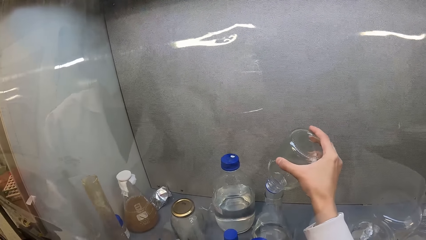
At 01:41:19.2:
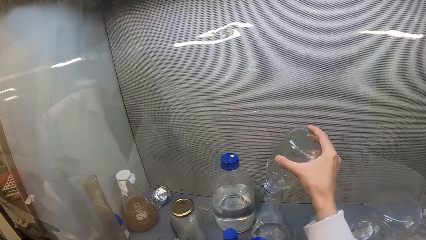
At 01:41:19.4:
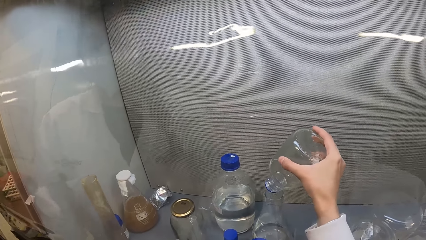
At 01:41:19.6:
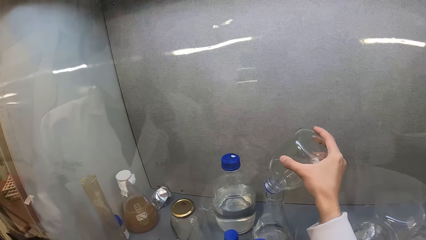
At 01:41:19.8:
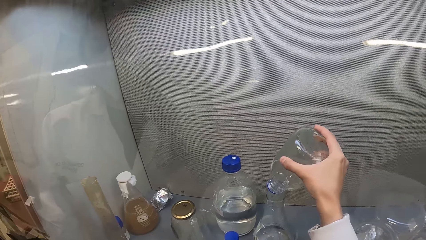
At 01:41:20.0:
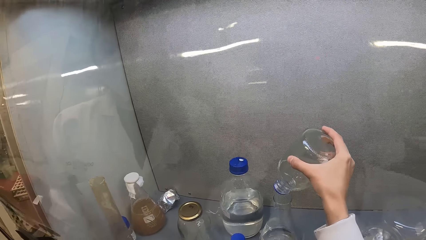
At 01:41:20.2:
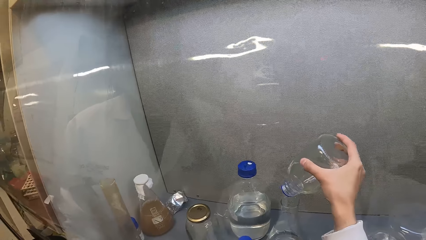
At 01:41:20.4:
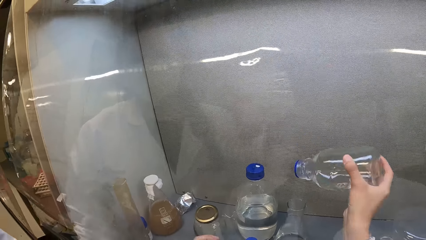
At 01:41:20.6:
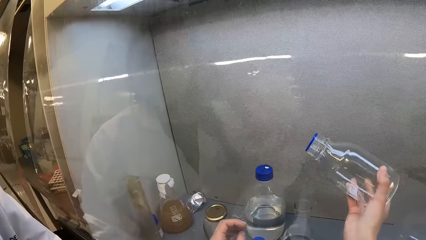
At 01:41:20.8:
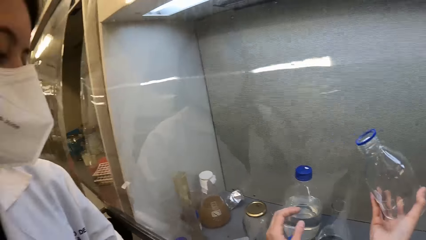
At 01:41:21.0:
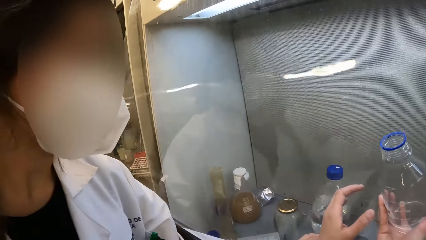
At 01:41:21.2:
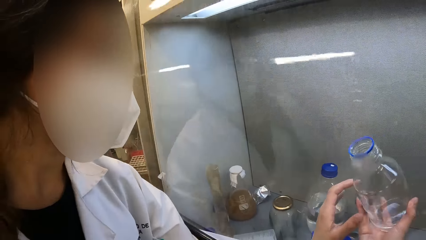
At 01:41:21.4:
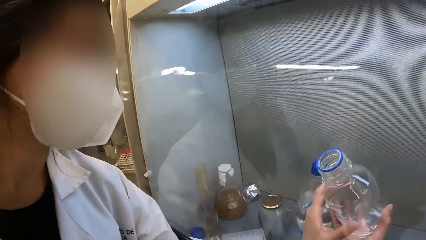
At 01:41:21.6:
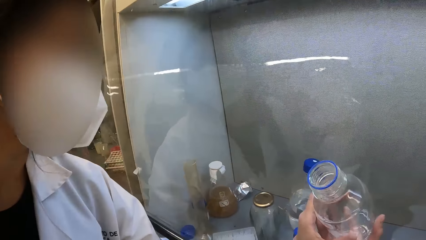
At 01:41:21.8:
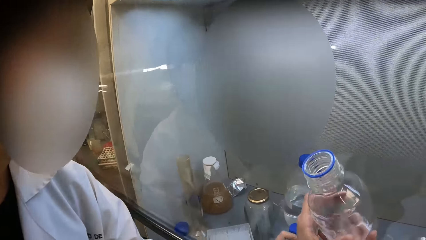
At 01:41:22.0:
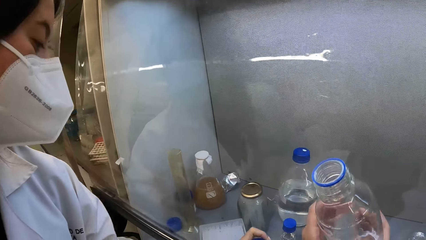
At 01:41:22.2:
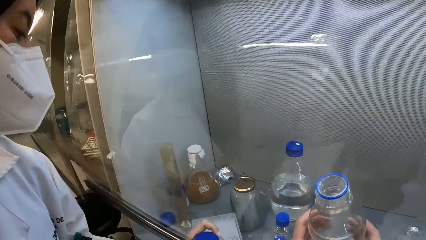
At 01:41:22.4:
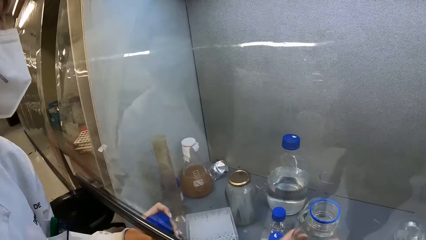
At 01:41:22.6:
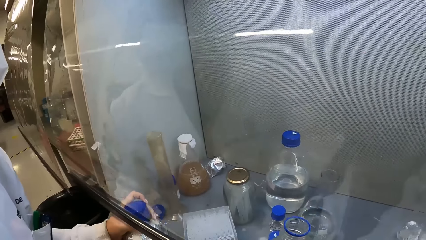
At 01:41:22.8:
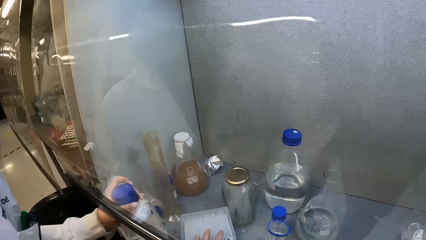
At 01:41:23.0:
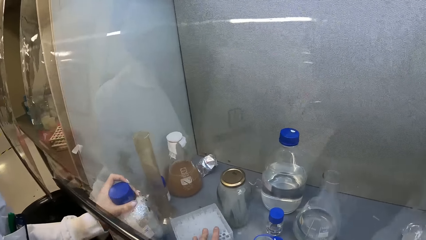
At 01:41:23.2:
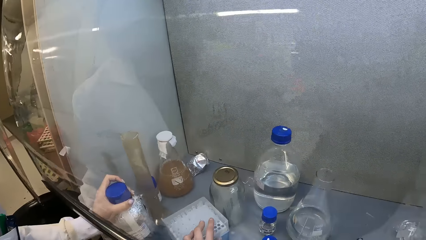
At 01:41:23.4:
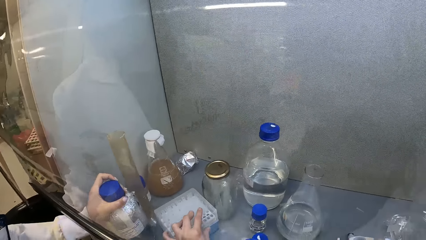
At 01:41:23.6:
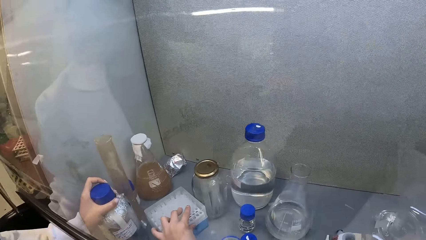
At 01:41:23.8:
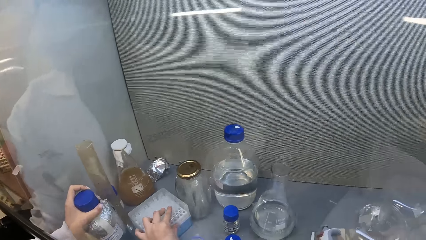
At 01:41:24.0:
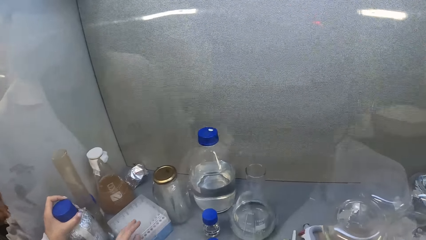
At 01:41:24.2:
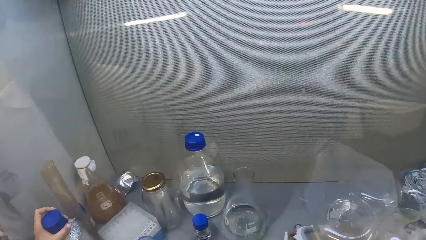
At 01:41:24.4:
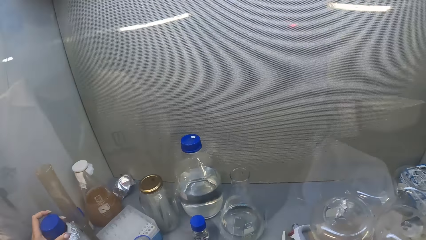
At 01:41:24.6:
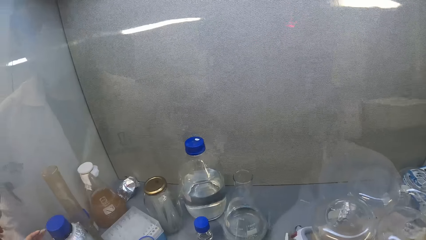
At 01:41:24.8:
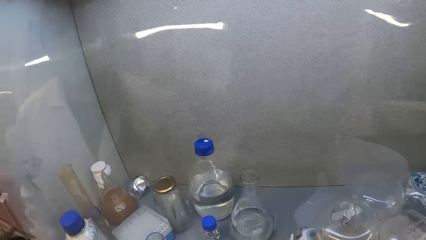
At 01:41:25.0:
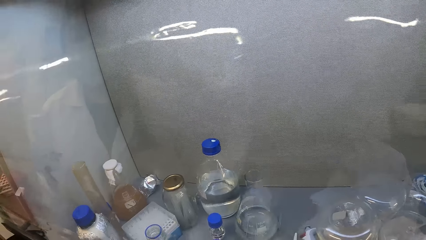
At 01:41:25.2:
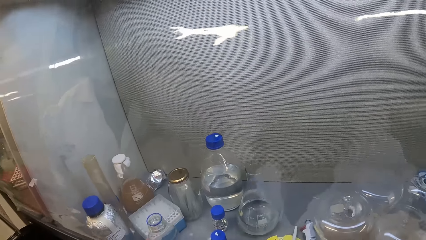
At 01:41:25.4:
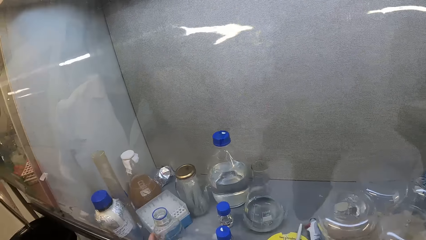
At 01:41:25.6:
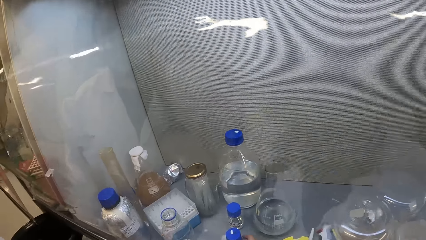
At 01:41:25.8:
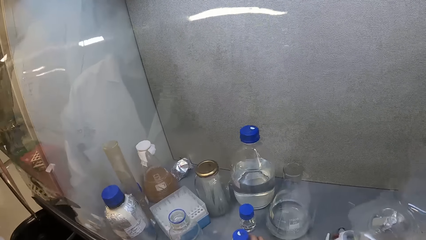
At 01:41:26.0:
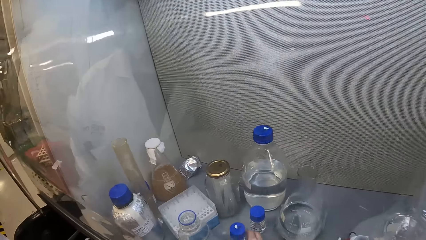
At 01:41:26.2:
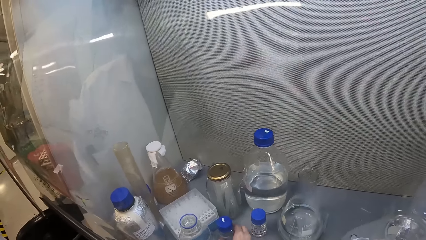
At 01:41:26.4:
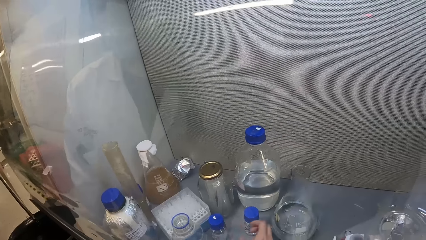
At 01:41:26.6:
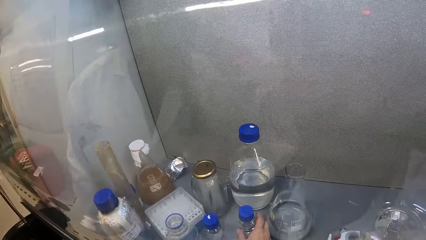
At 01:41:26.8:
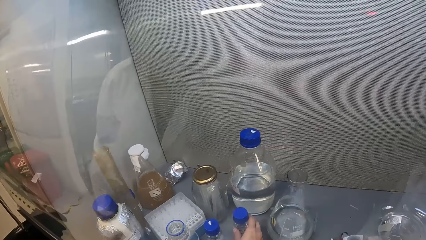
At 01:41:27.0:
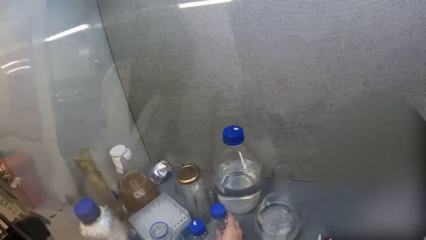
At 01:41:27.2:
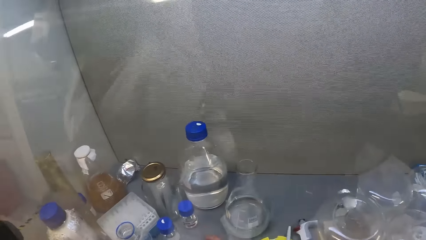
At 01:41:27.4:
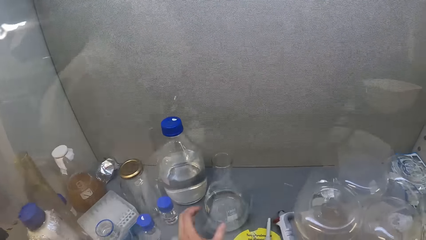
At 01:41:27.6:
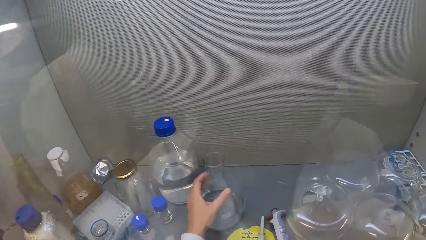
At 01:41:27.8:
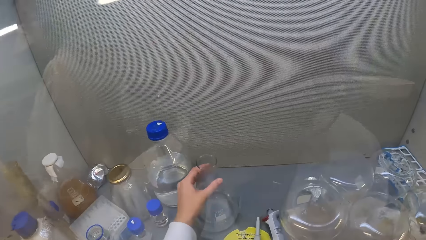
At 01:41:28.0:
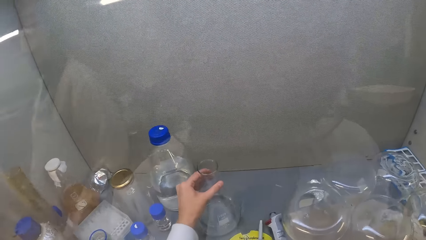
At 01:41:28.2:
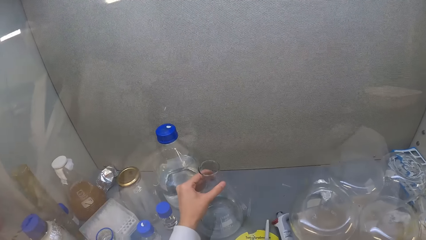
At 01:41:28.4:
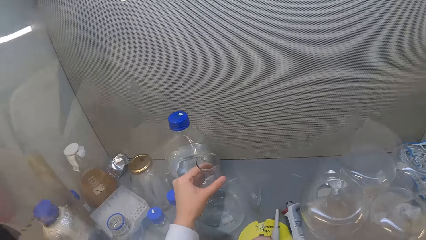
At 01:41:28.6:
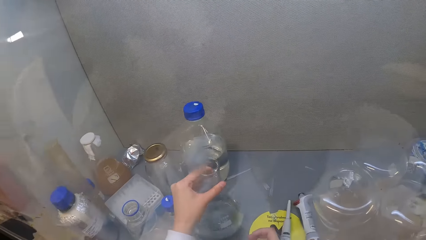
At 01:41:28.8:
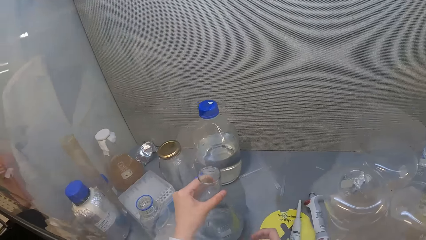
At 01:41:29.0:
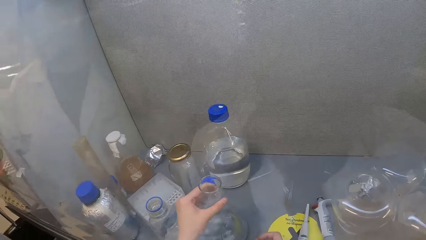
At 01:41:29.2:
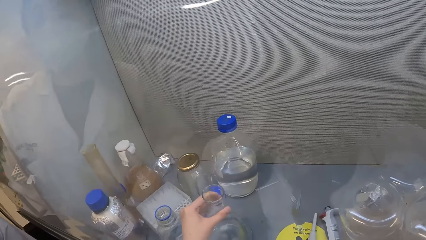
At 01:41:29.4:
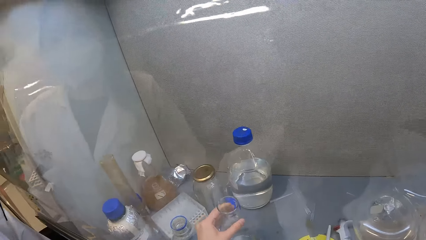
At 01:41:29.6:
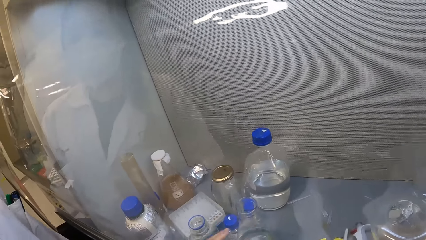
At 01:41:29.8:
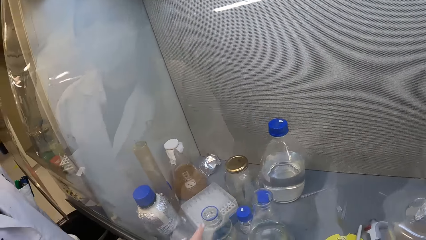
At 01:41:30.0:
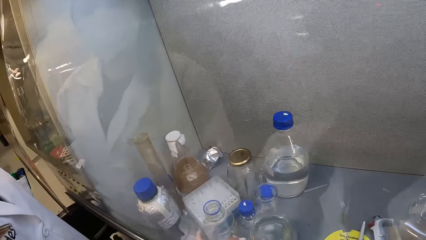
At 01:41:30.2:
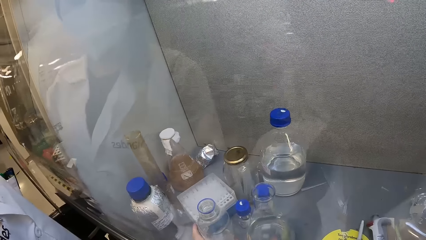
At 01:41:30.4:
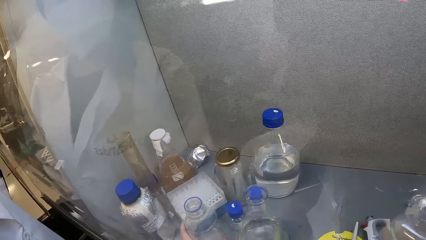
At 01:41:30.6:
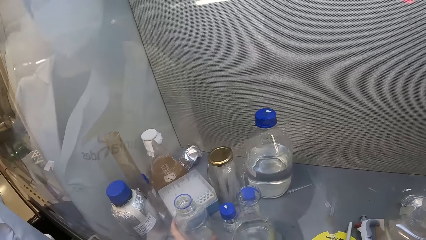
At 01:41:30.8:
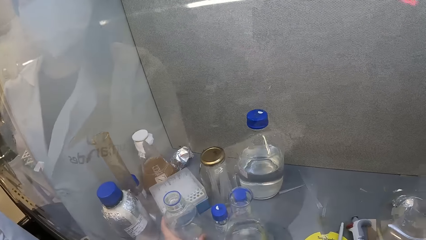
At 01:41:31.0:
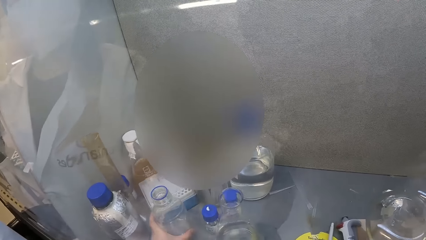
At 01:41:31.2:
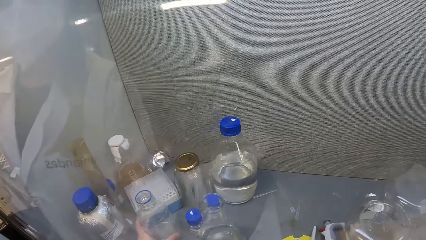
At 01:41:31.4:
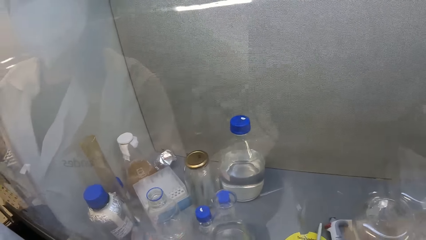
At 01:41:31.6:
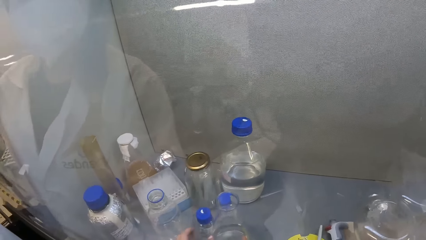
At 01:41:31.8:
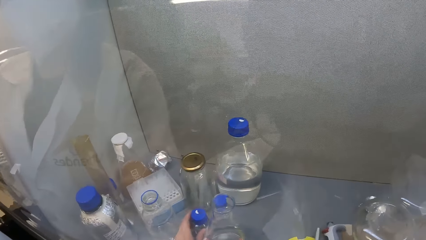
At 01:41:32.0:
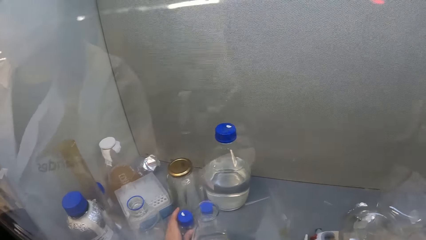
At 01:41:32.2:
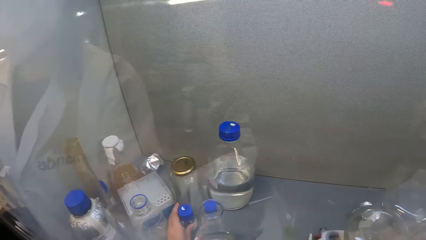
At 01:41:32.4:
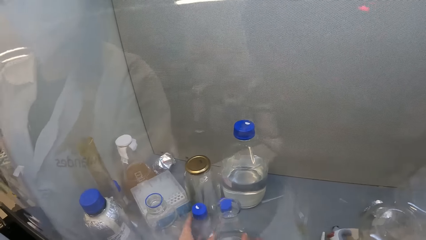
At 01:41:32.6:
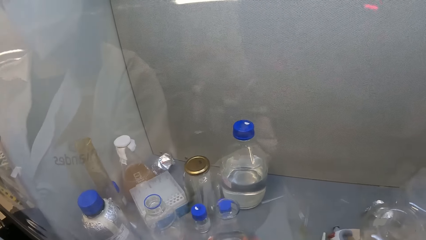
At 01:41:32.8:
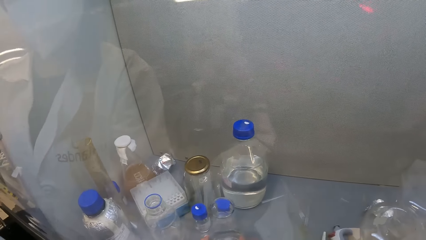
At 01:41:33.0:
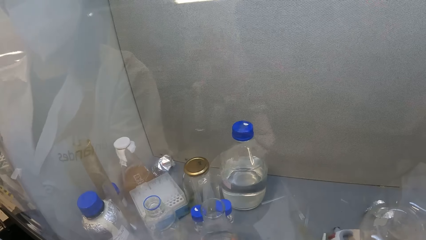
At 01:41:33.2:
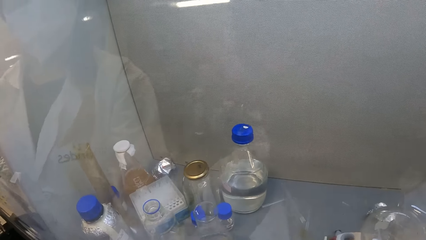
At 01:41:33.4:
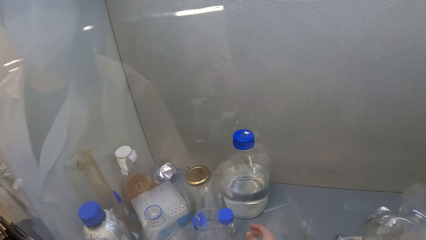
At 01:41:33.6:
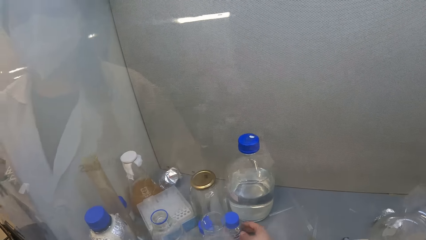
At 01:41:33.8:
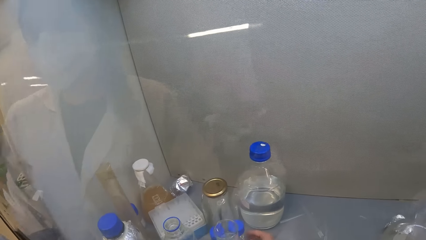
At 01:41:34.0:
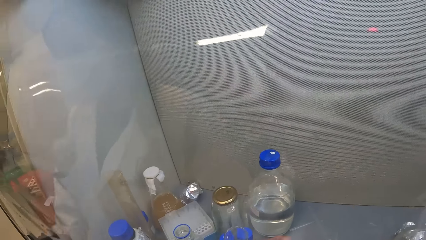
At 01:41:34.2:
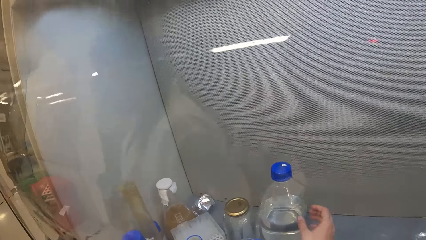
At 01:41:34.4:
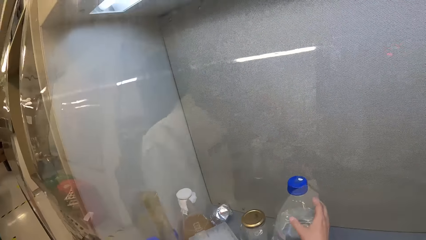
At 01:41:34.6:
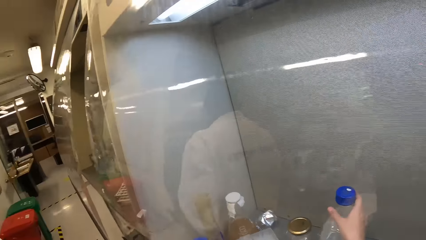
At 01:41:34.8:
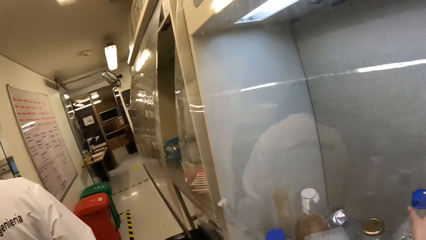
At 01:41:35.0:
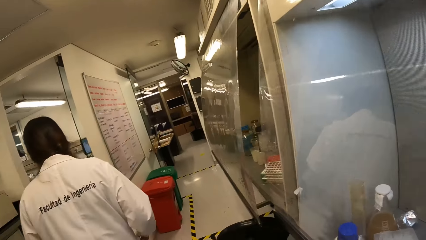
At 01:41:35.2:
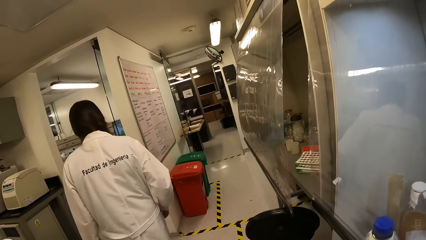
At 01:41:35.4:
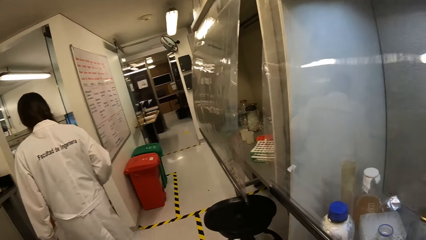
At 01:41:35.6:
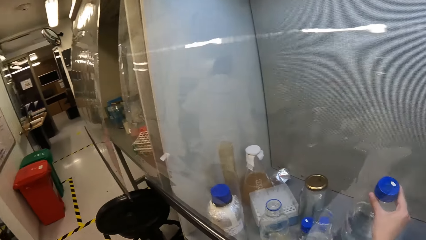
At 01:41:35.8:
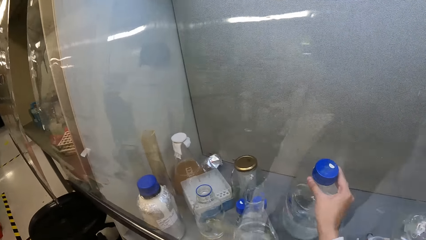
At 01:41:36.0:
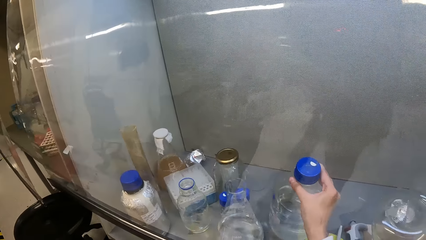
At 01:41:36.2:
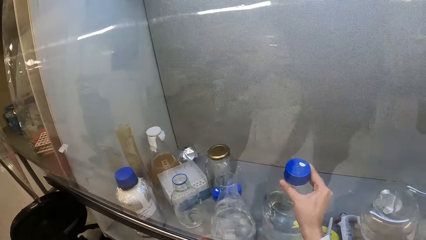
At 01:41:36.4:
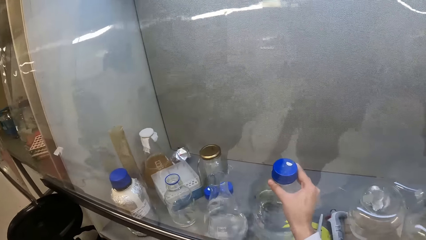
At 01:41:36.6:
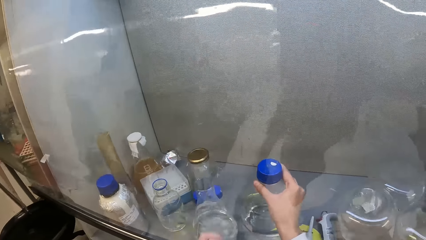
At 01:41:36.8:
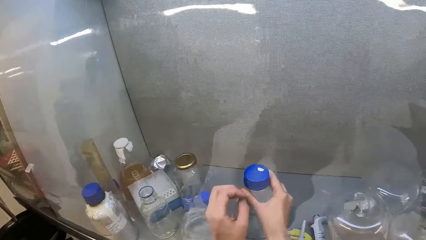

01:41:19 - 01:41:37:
The camera wearer looks around. A lady picks up the bottle and places the bottle on the surface. The camera wearer pushes the container. They move the bottle. They move another bottle on the table. They move the beaker. They pick up the Erlenmeyer flask. They place the Erlenmeyer flask on the table. They push the bottle. They drag the container on the table. They push the bottle repeatedly. They look around. They pick up a bottle.
